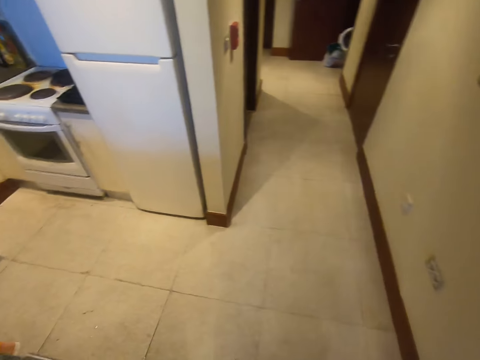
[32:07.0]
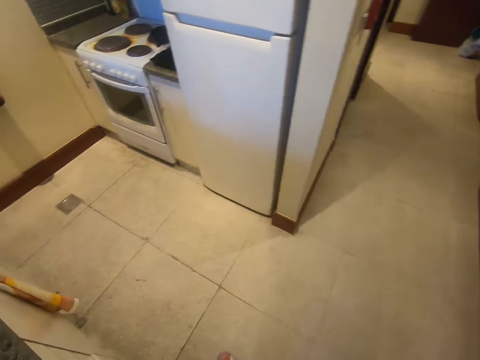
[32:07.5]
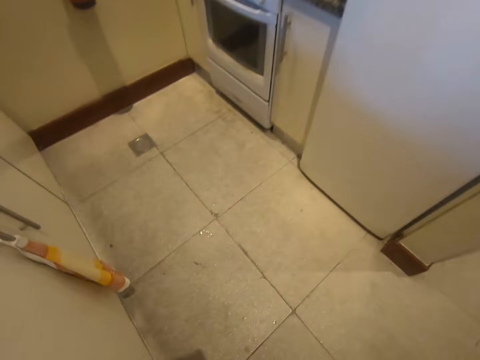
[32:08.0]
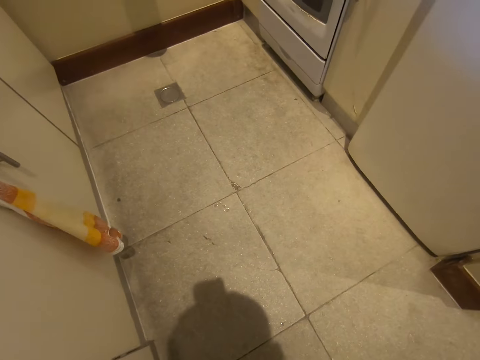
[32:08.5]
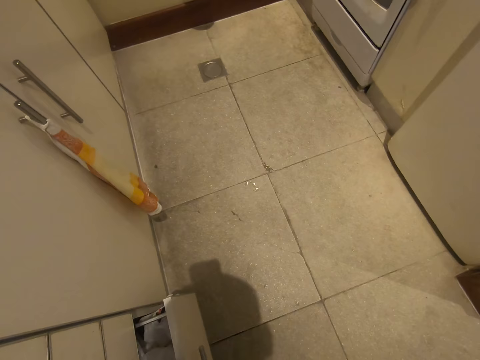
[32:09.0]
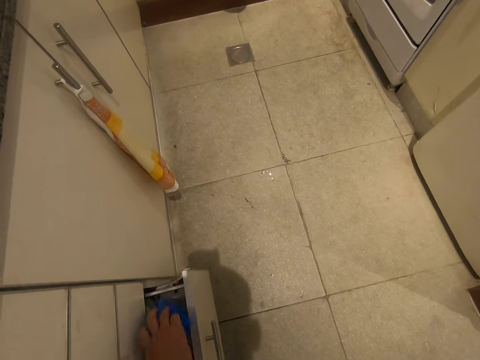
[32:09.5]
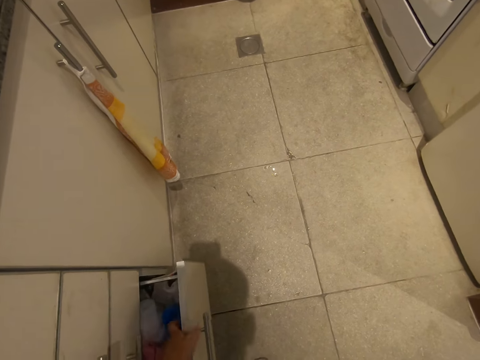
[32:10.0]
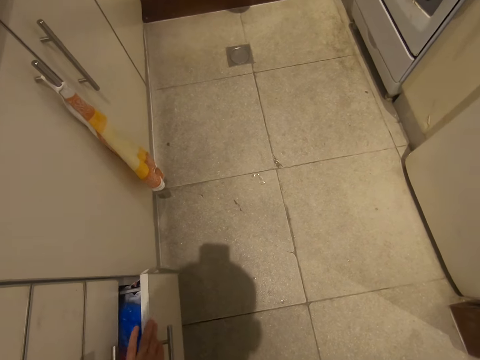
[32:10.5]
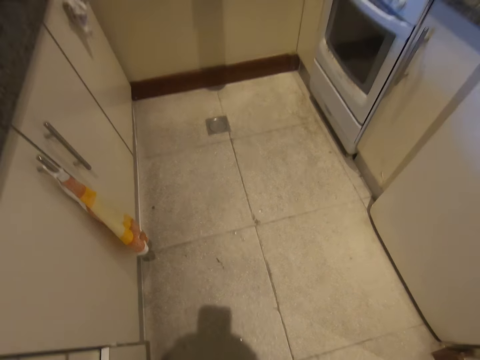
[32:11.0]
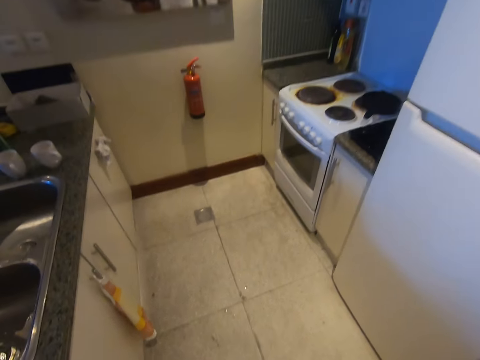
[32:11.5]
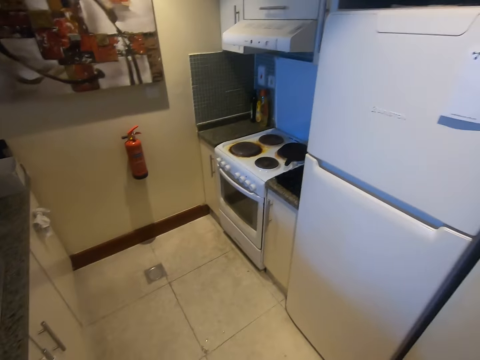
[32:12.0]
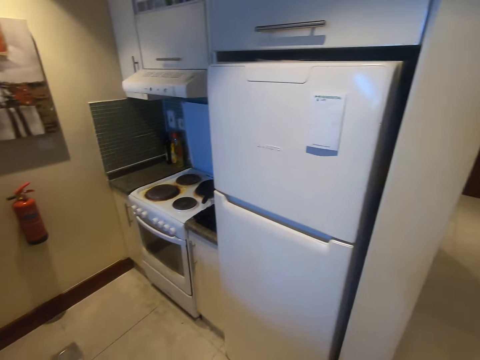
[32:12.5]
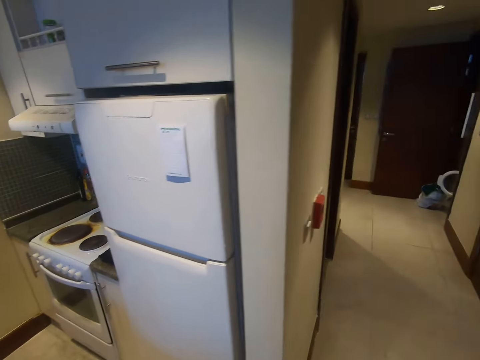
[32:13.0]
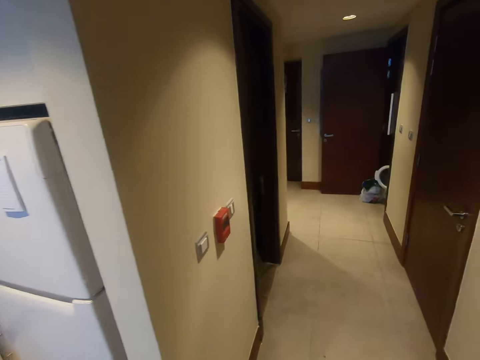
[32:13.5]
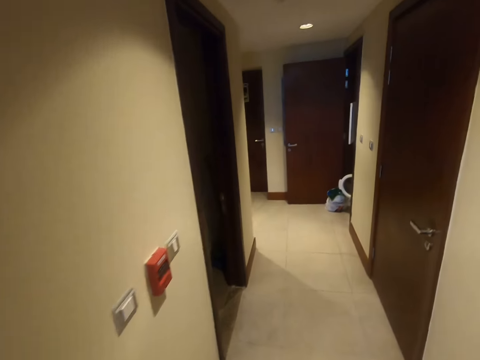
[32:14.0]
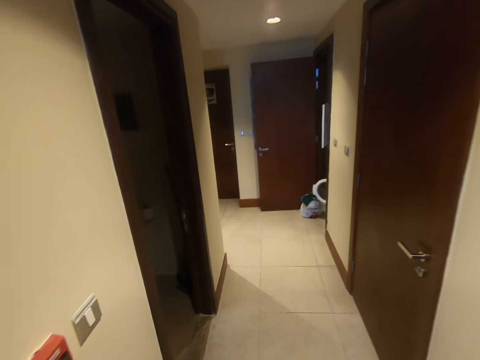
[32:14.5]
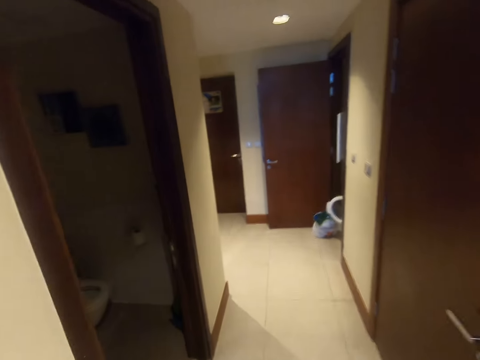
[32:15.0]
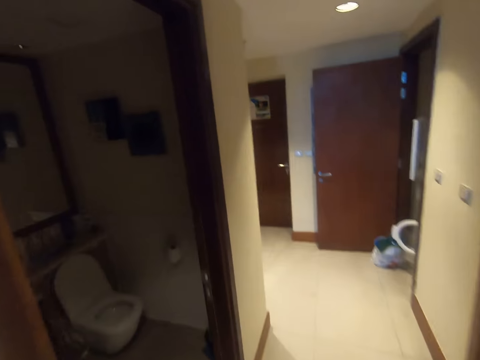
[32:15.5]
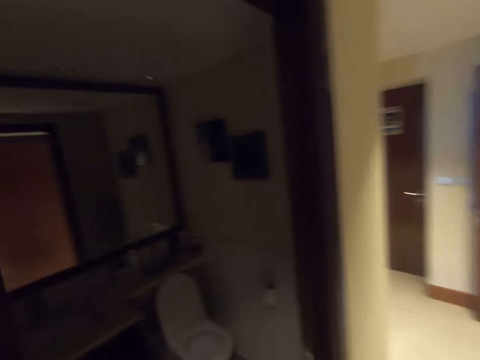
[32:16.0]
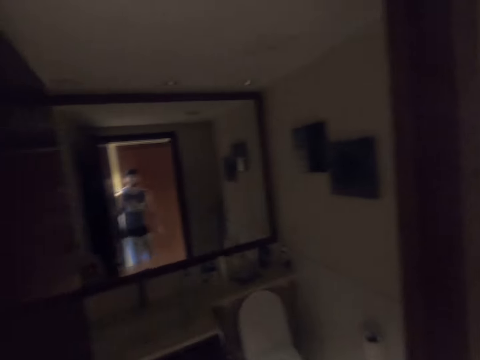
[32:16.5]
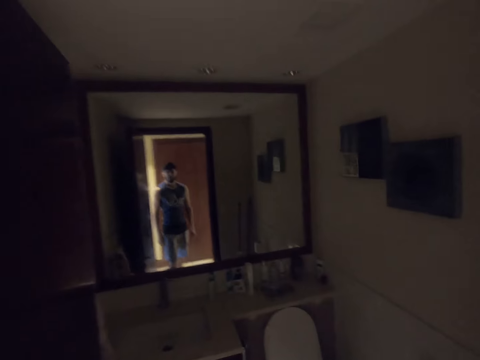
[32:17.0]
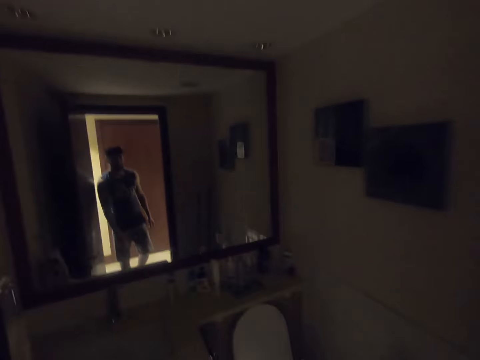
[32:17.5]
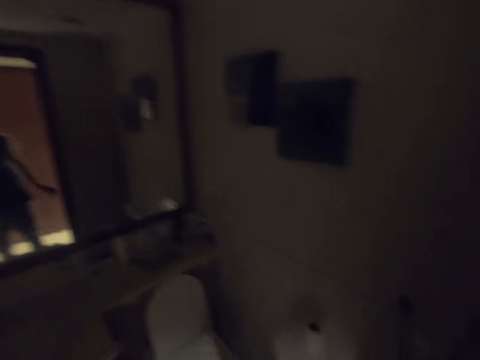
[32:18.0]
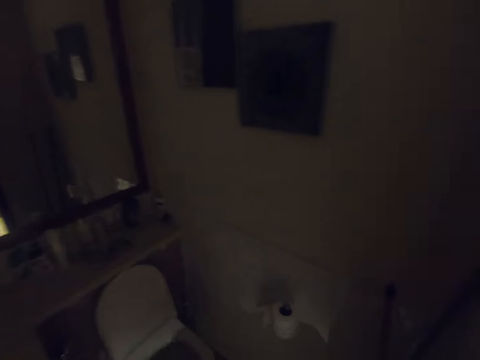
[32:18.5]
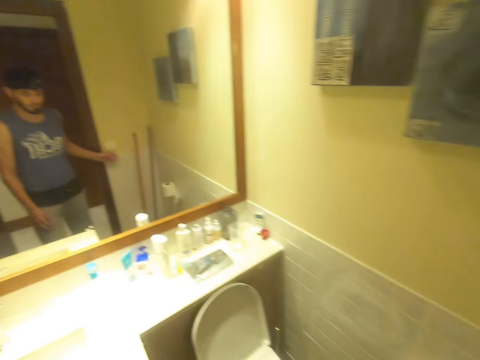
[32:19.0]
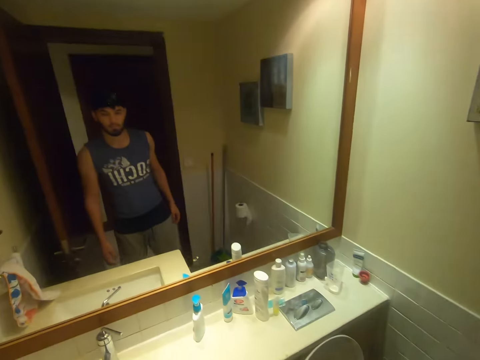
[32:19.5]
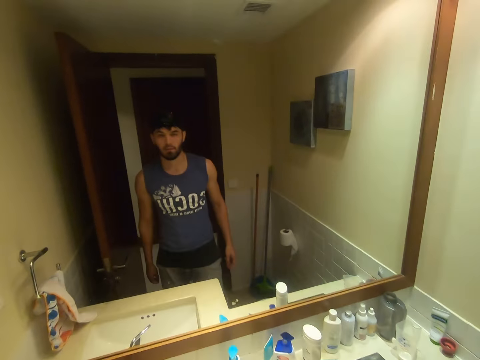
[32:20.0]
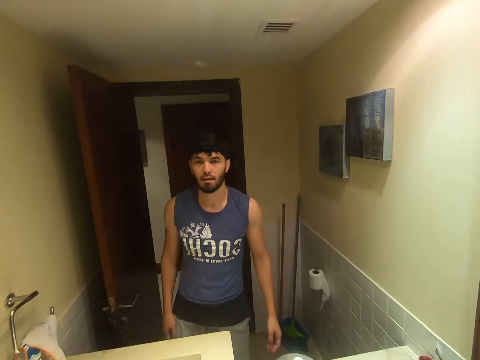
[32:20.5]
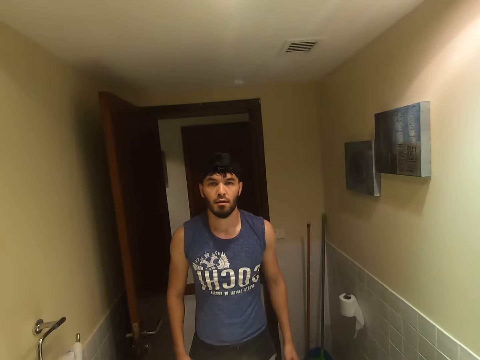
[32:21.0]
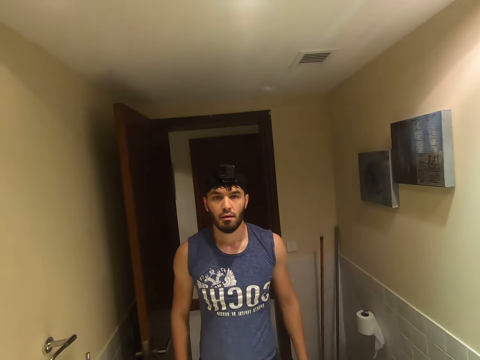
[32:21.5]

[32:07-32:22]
The camera wearer opens the drawer. They put the polythene paper in the drawer. They close the drawer. They walk around the room. They switch on the light.

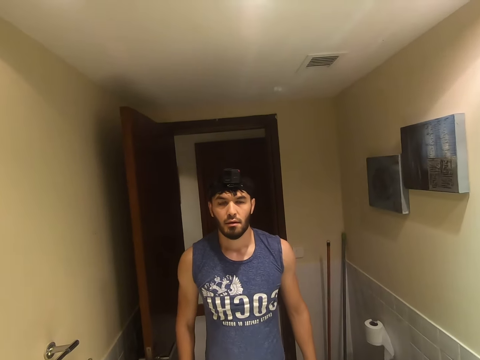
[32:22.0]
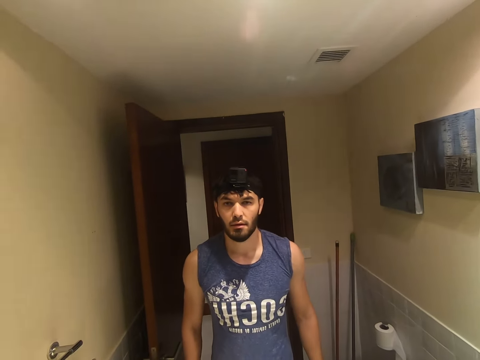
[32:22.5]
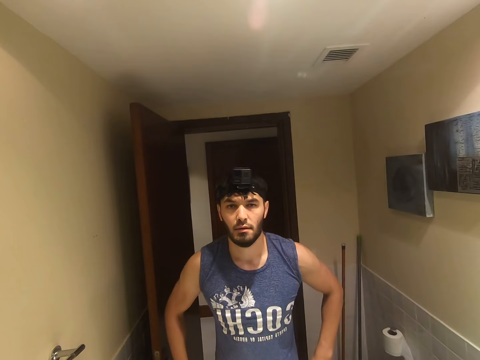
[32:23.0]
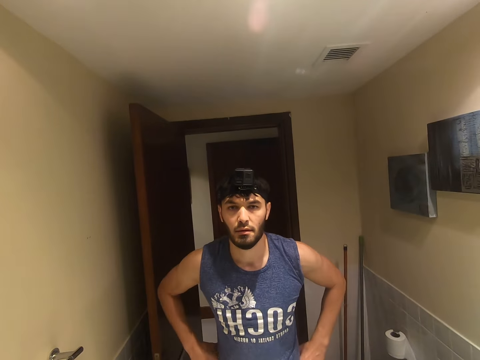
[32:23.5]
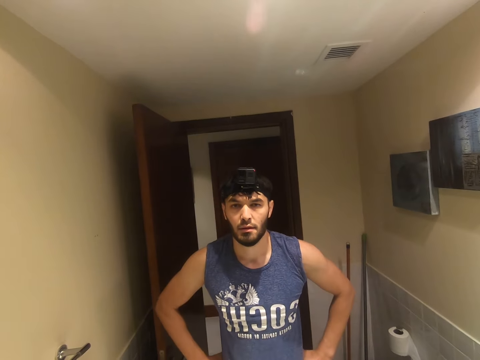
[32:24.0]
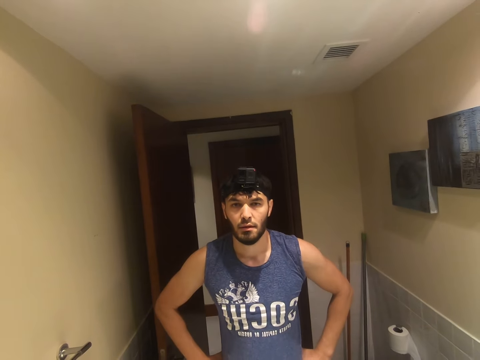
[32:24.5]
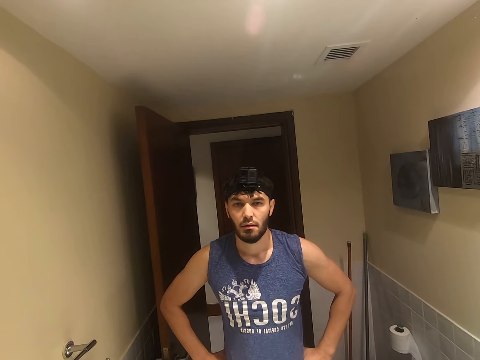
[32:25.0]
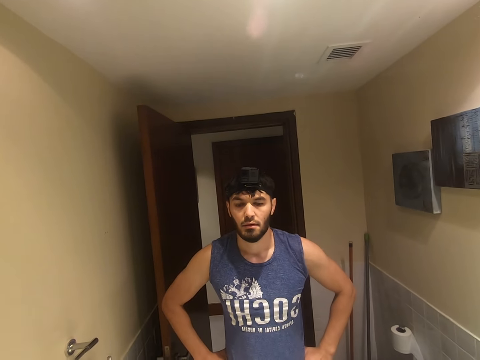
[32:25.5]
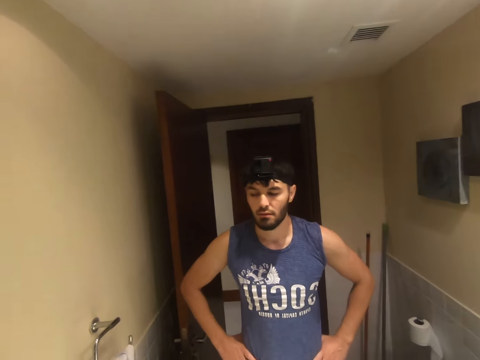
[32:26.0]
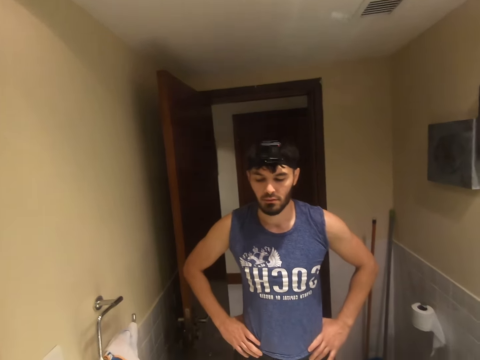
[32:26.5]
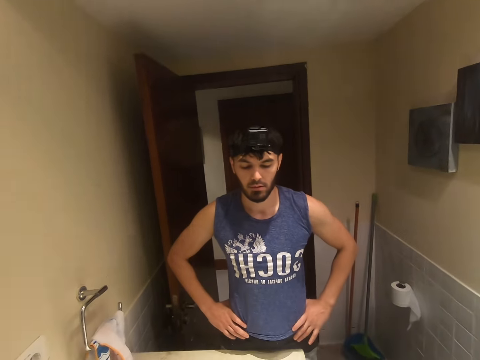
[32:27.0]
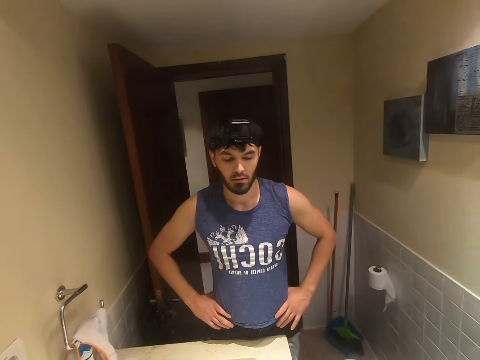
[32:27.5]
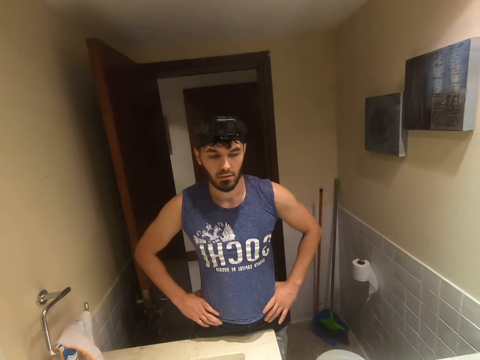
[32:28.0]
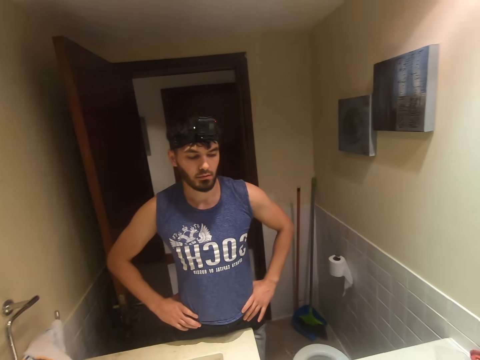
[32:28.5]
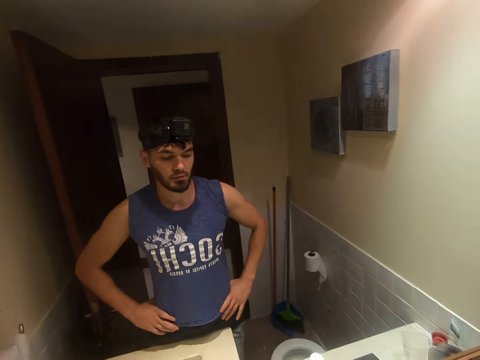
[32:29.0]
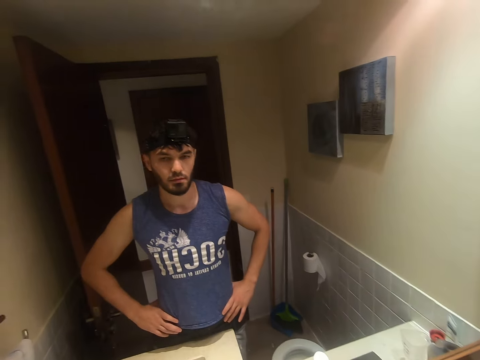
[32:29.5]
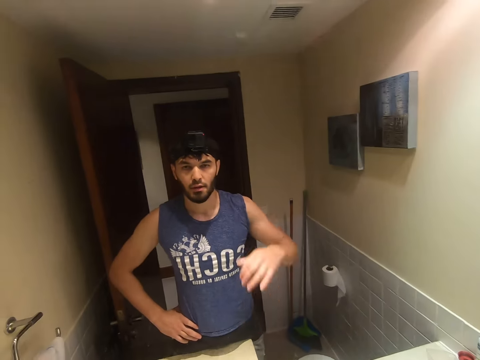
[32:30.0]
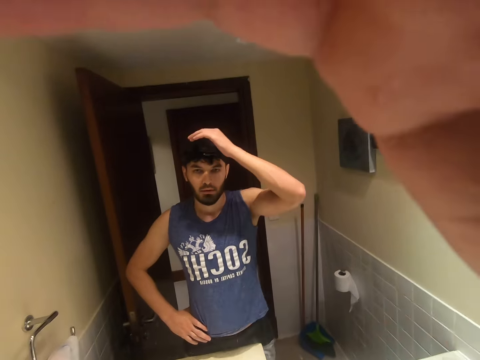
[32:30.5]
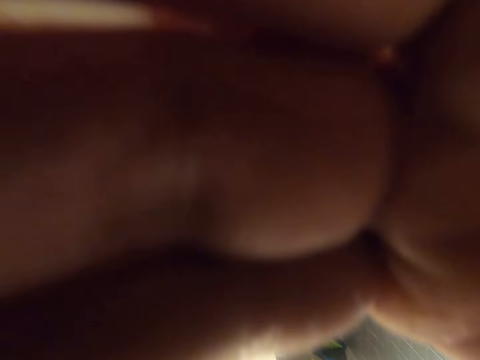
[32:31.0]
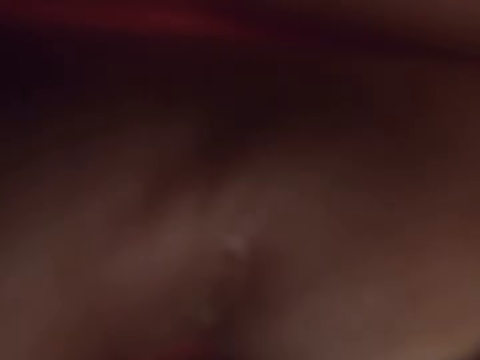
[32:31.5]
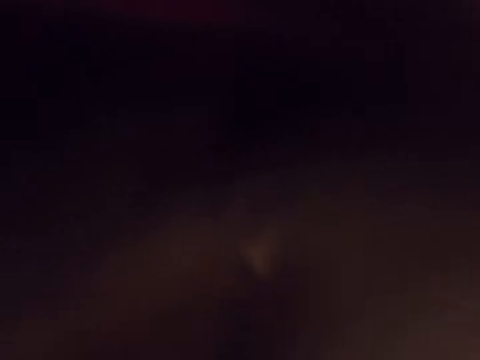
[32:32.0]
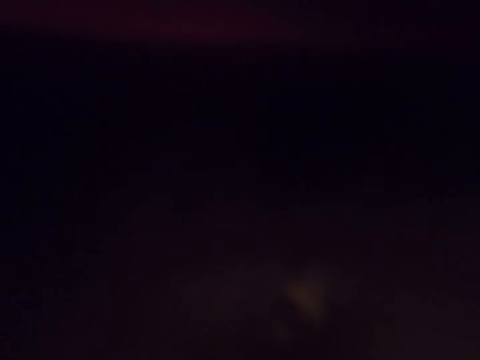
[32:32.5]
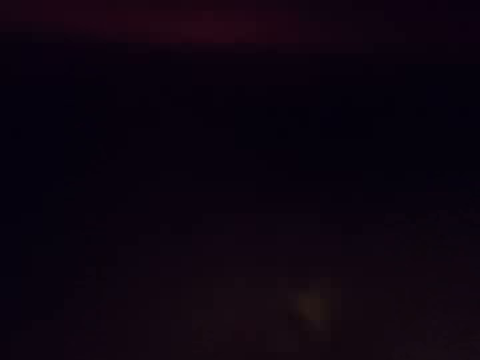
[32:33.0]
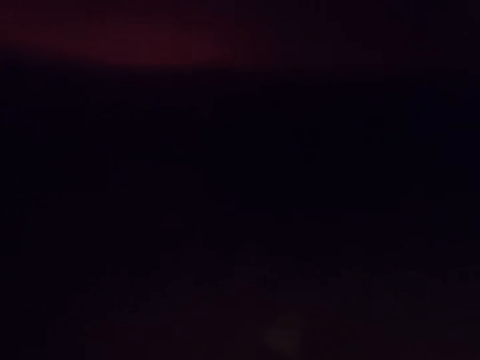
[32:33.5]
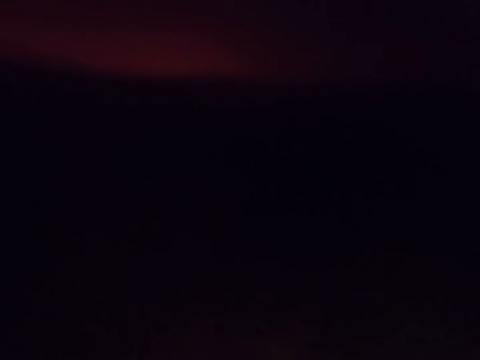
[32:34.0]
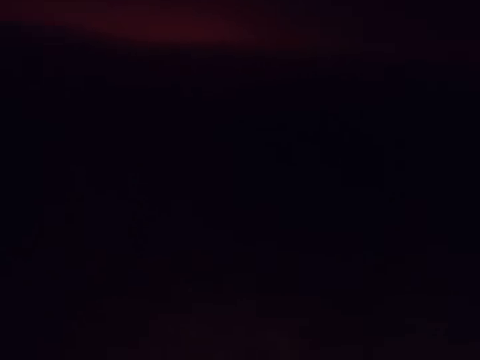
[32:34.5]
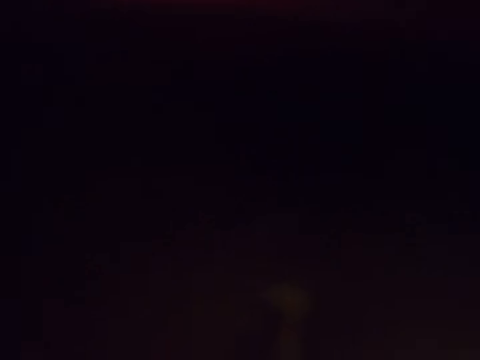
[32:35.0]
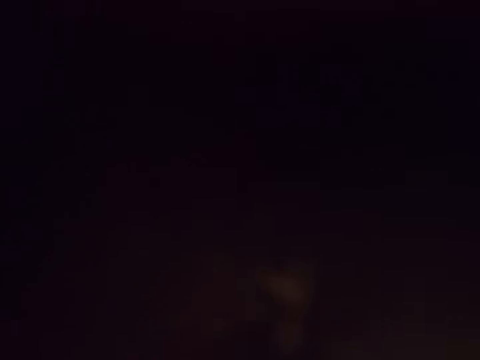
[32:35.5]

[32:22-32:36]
The camera wearer looks at the mirror. They put hands on the waist. They adjust the camera. They raise hands.
